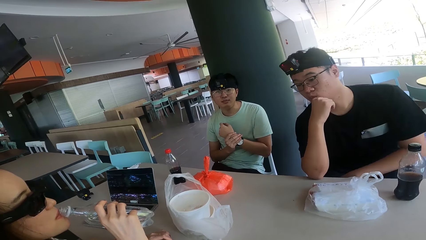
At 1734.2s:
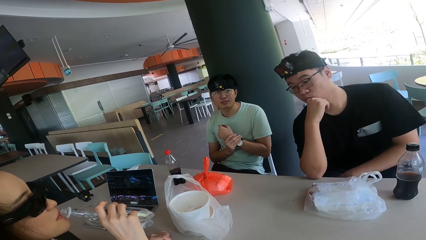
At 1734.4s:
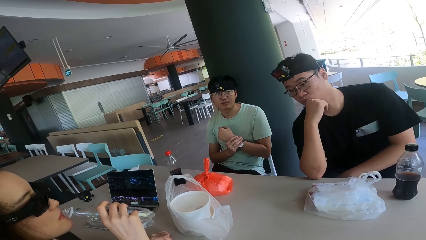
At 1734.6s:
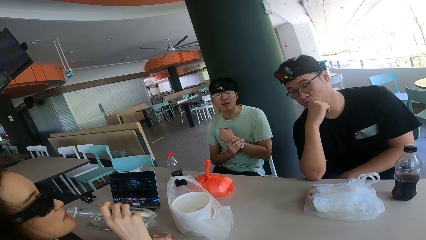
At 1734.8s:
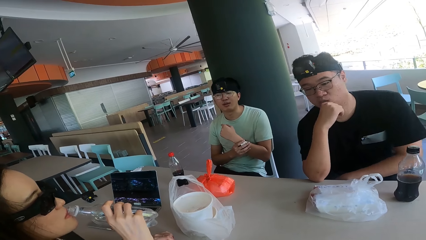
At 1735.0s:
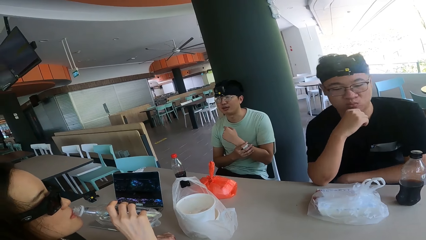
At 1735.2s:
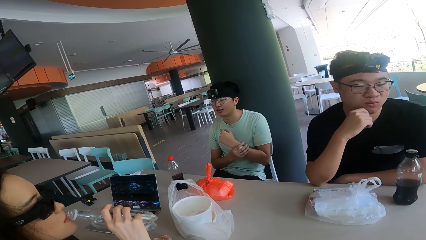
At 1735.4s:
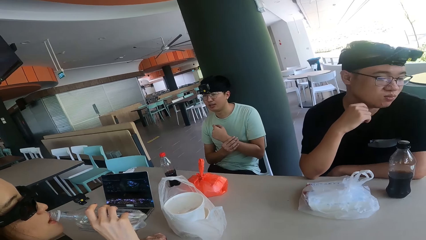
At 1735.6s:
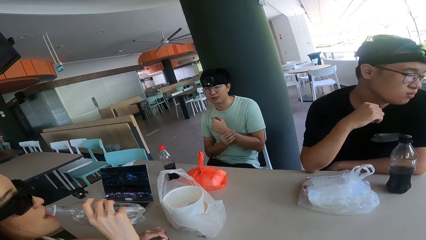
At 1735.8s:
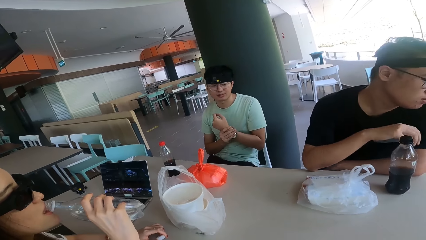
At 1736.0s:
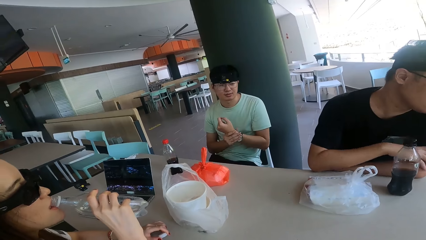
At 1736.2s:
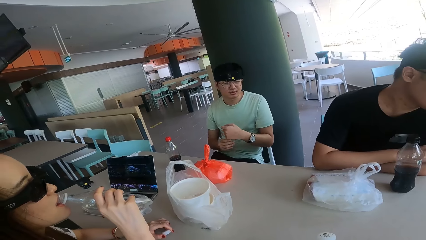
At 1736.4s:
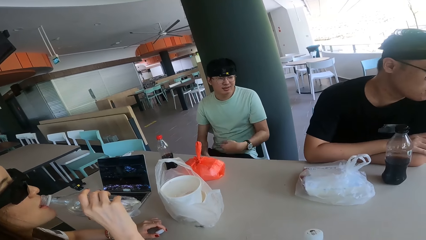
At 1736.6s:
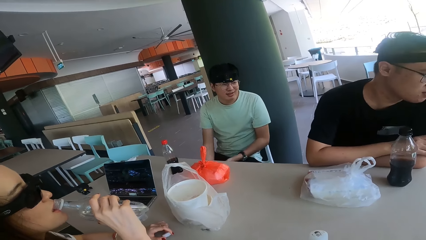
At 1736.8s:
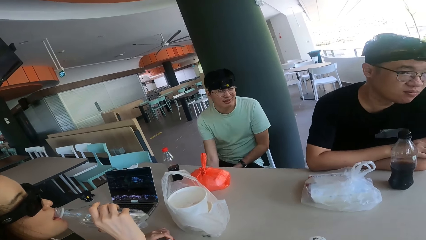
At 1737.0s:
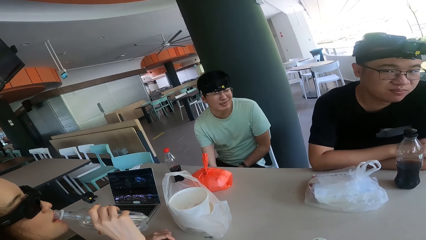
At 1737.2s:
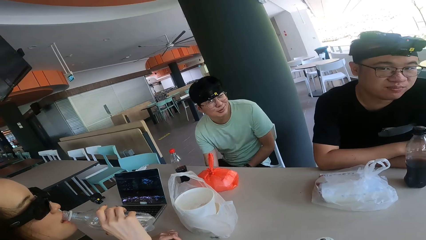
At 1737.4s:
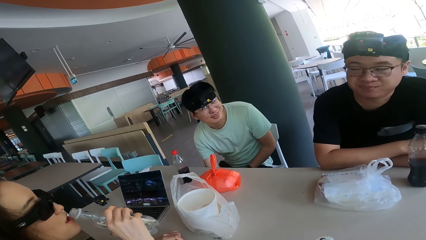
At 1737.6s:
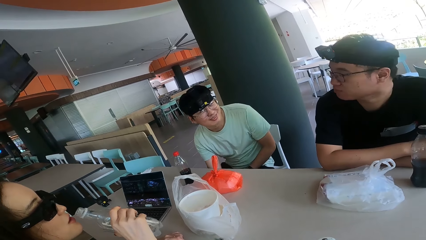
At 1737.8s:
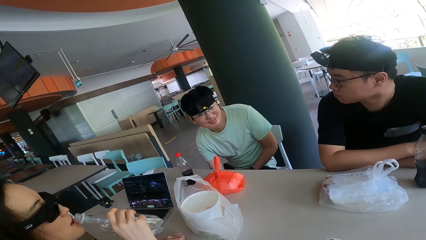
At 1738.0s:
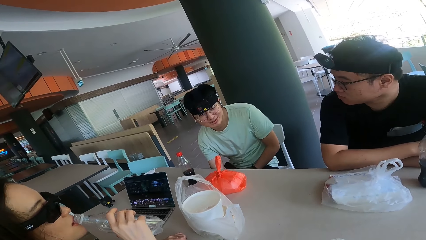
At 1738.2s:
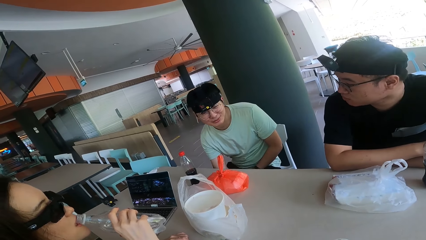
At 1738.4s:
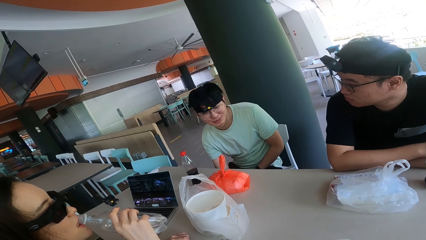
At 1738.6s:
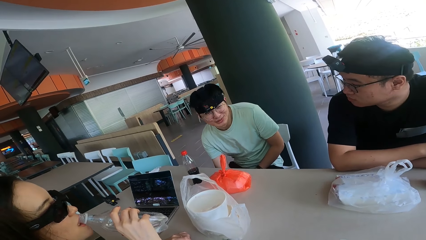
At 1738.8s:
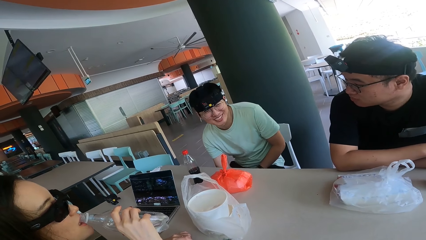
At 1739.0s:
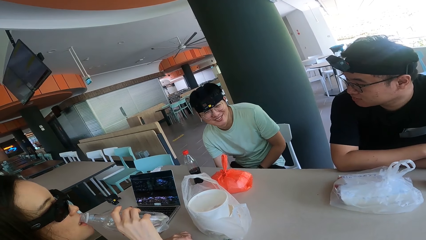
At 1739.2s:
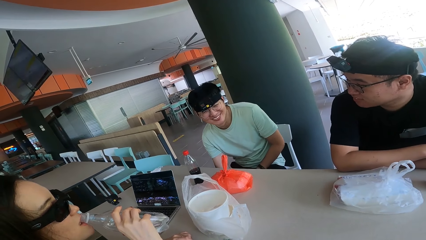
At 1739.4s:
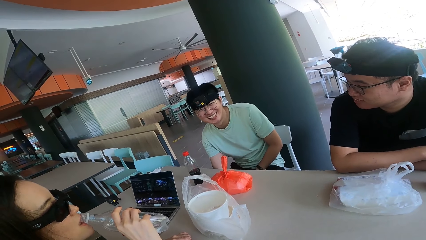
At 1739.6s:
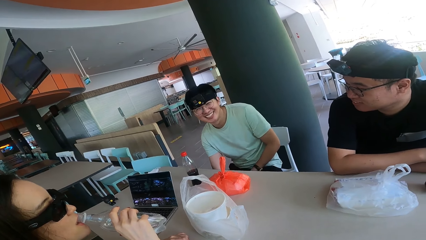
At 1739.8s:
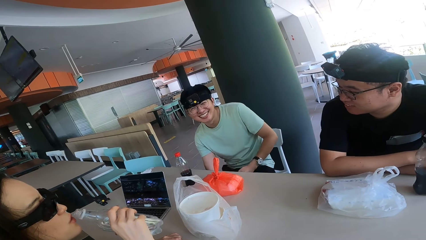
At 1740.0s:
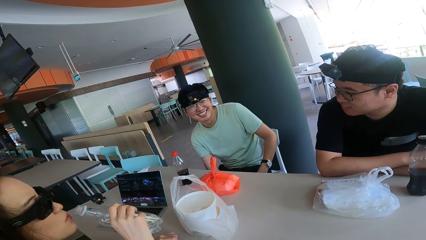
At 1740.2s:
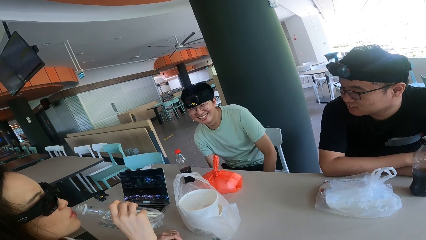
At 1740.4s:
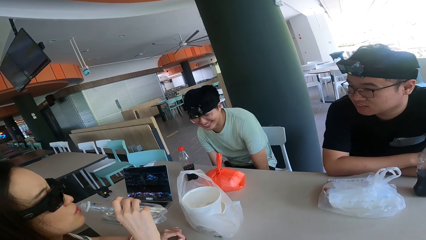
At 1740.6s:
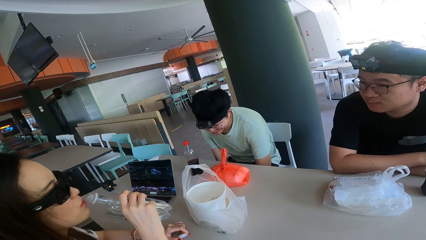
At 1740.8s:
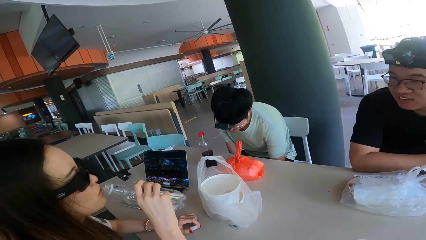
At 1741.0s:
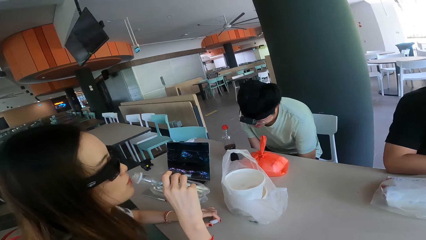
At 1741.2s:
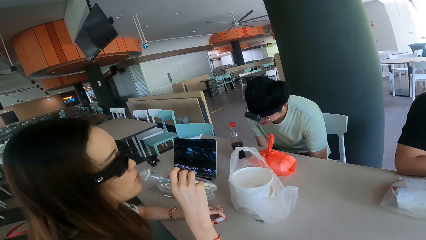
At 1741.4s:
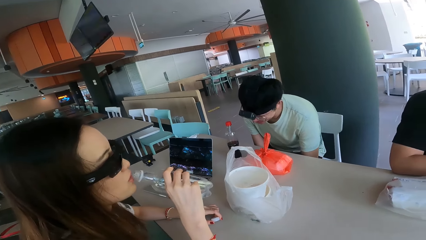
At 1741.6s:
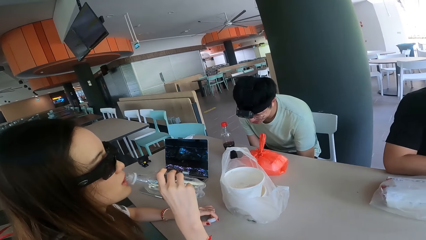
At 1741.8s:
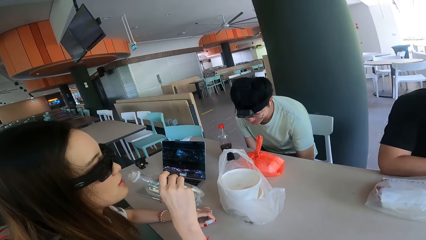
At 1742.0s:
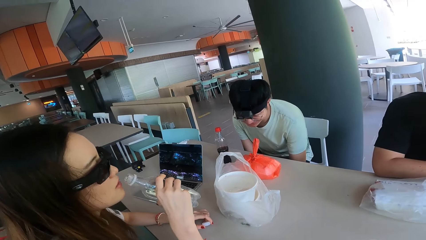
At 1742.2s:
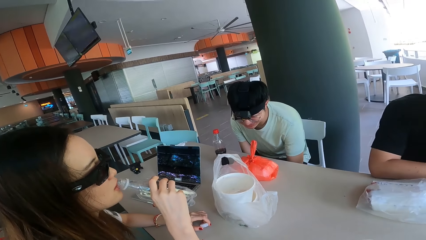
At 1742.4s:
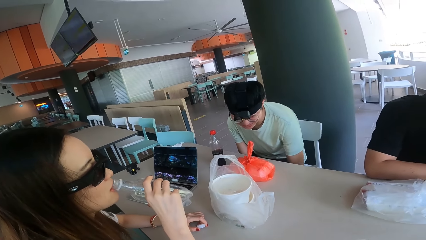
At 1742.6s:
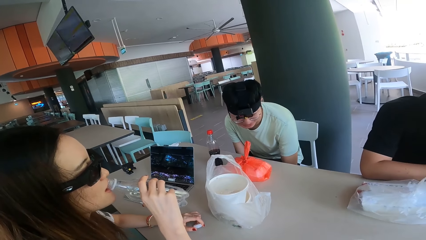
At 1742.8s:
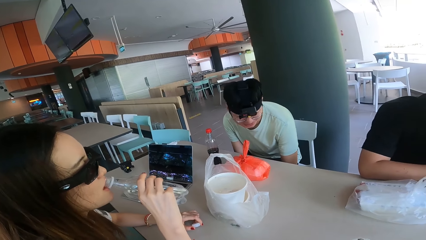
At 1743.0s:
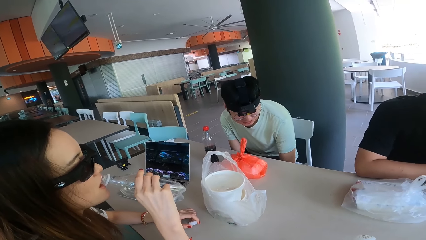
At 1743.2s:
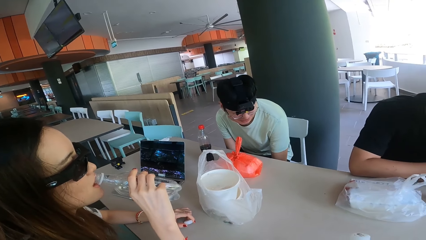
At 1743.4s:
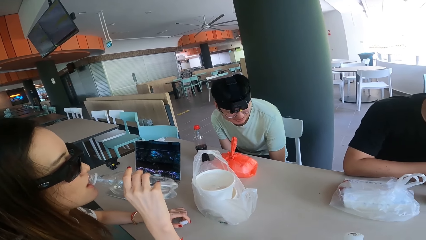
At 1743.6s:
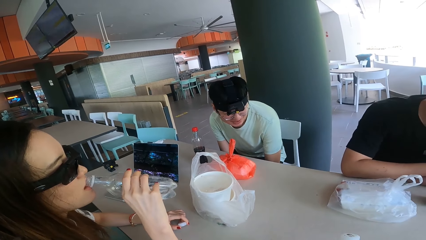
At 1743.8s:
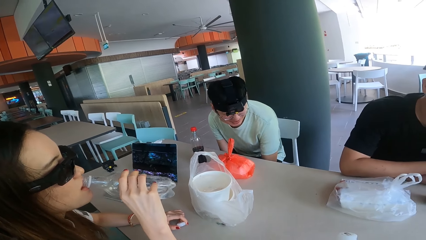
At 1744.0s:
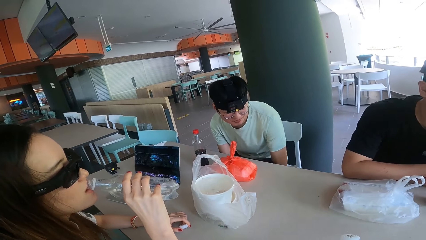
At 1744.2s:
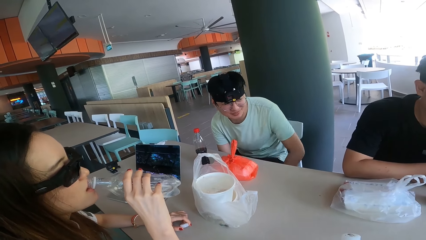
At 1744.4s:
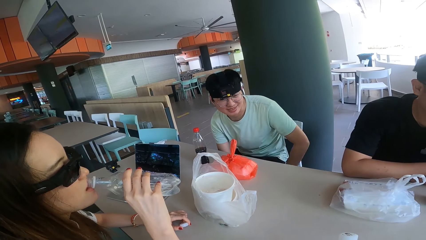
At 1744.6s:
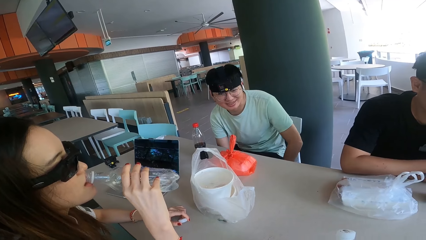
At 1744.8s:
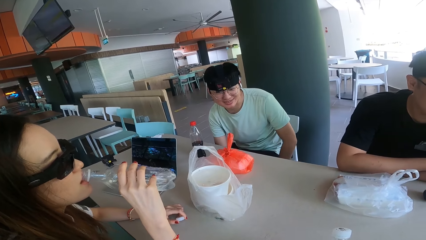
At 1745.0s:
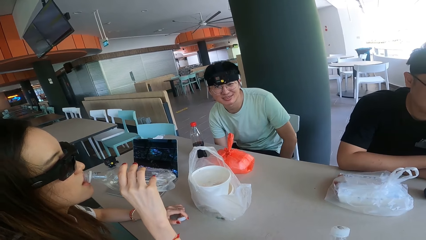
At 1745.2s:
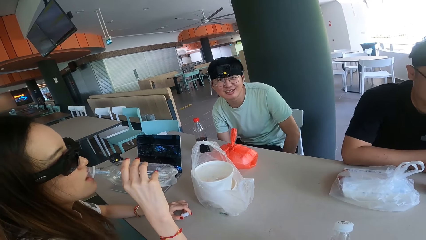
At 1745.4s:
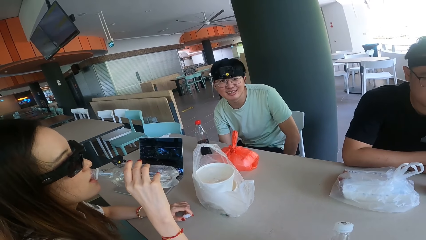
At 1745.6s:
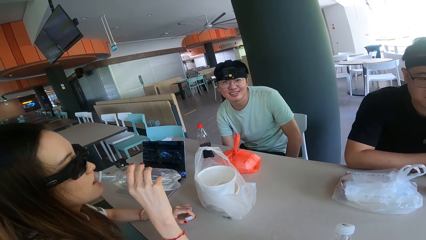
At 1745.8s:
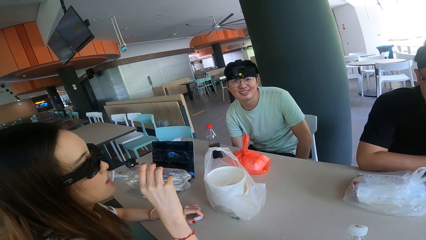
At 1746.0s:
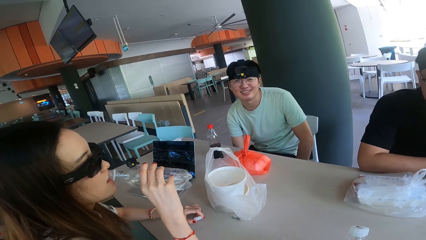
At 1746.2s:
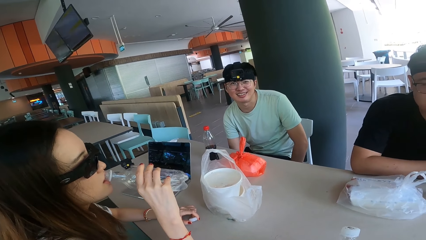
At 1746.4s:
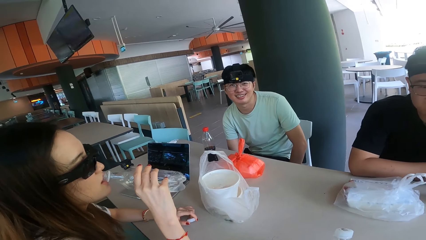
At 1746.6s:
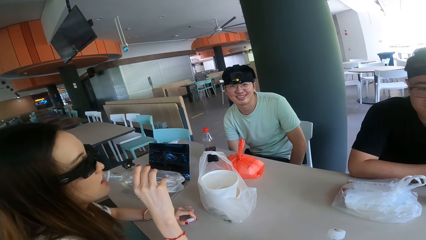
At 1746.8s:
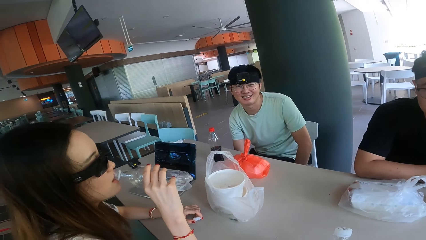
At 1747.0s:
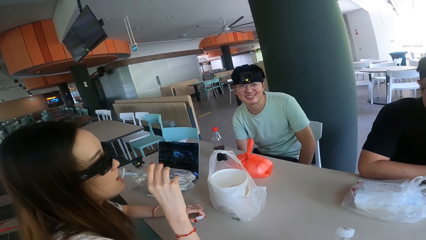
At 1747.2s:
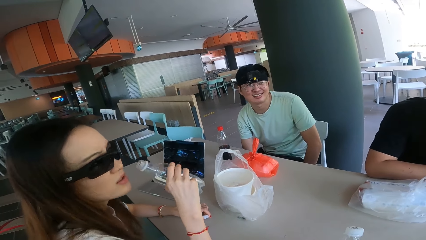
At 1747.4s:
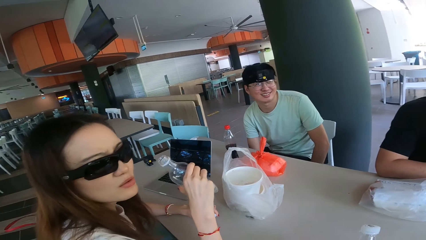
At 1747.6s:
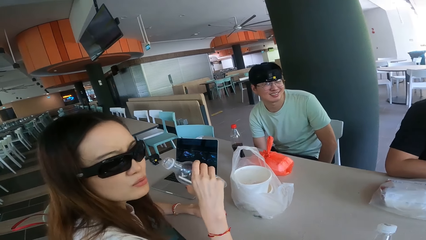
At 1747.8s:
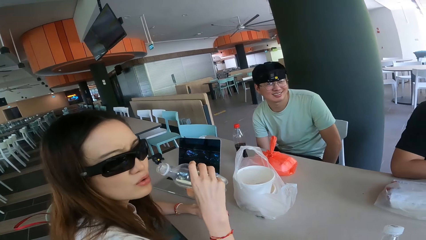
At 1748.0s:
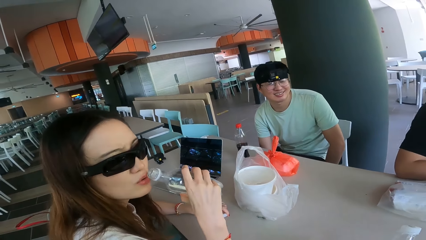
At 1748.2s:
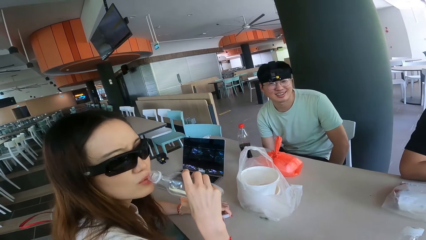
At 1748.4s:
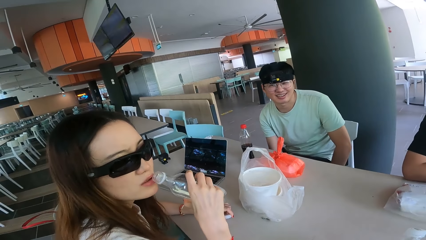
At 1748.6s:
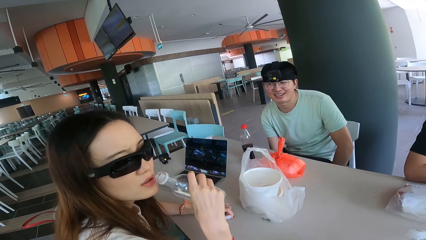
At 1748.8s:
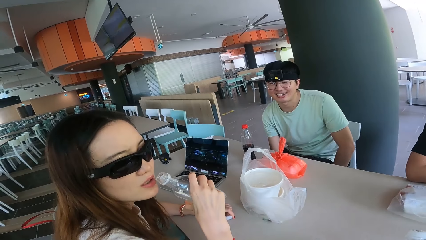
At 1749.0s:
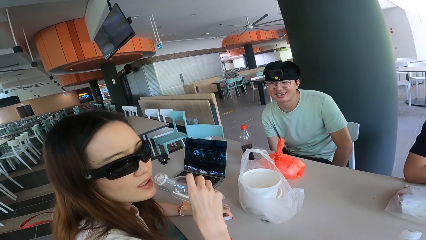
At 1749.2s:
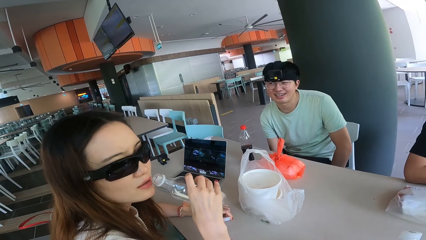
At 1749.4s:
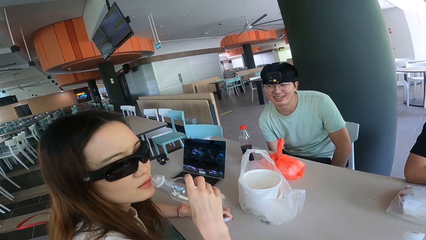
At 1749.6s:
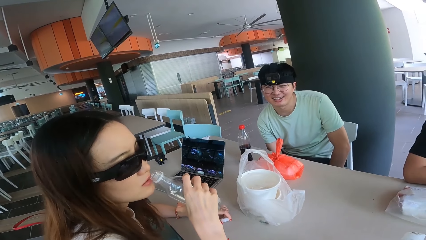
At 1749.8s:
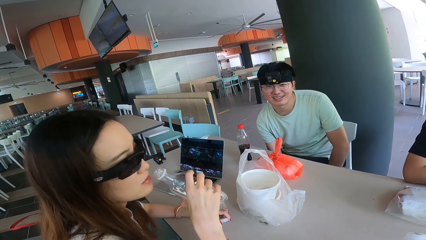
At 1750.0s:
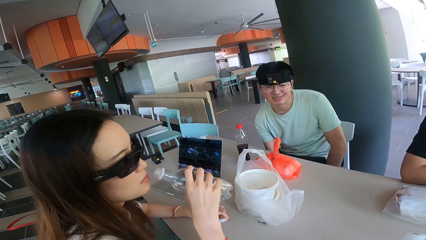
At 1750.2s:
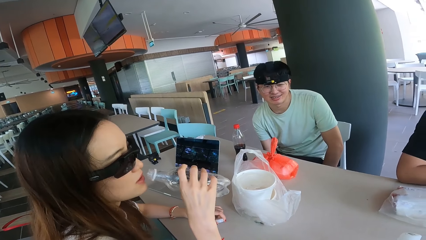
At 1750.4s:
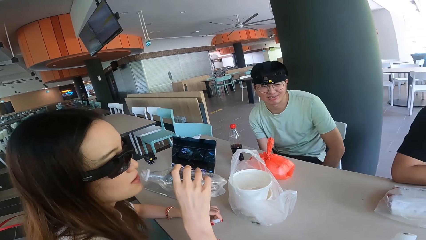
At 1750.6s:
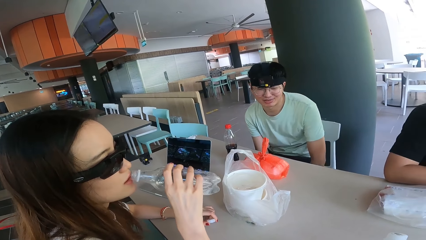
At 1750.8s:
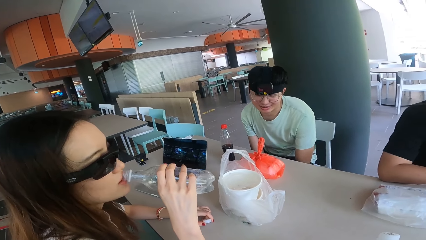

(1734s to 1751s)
A person holds the water bottle. A man touches something under the table. Another person looks at a different person.
